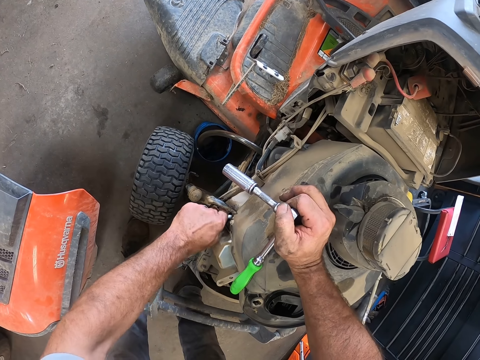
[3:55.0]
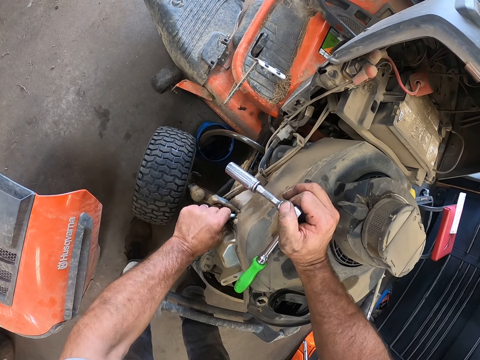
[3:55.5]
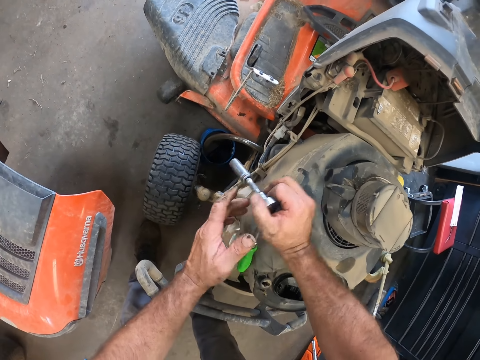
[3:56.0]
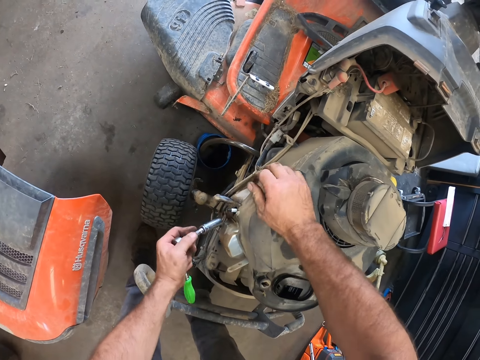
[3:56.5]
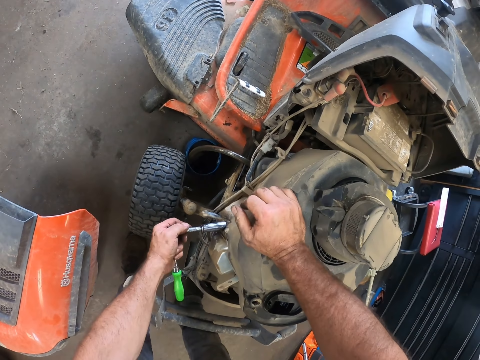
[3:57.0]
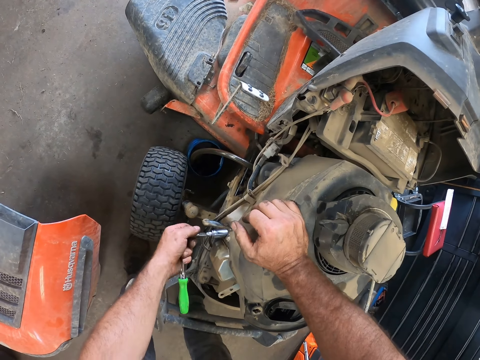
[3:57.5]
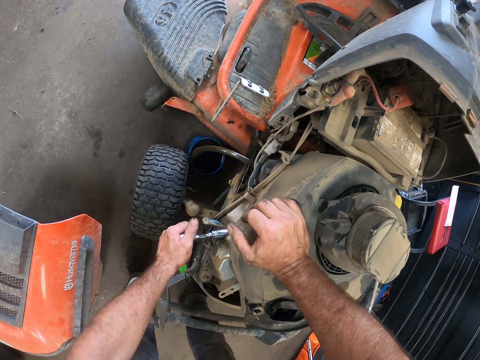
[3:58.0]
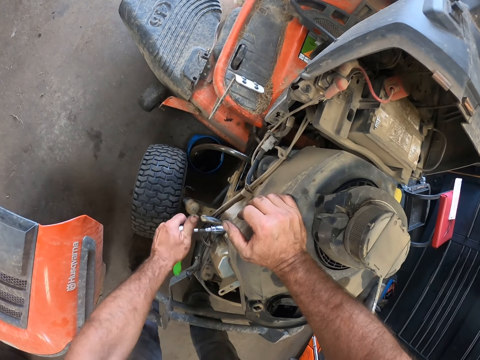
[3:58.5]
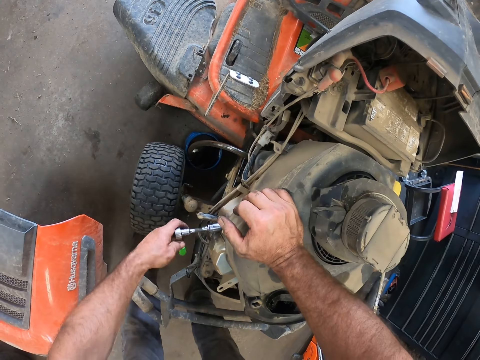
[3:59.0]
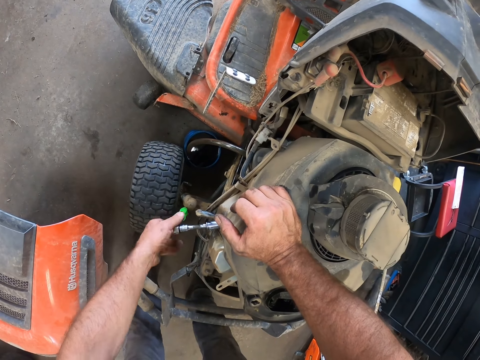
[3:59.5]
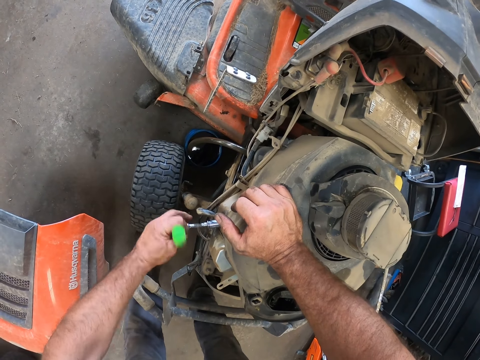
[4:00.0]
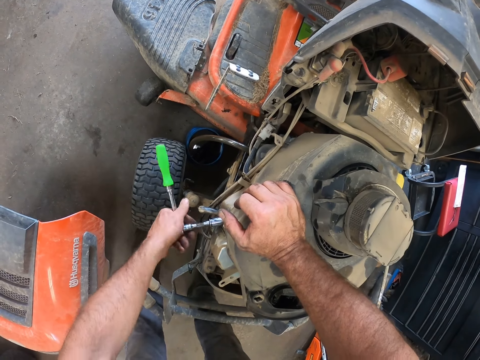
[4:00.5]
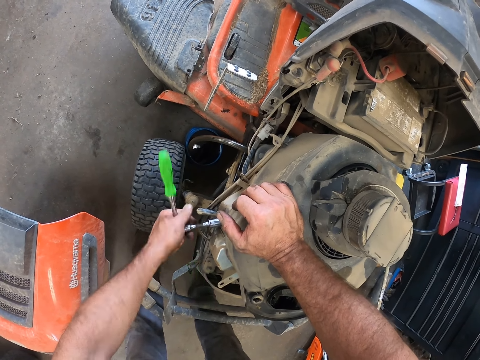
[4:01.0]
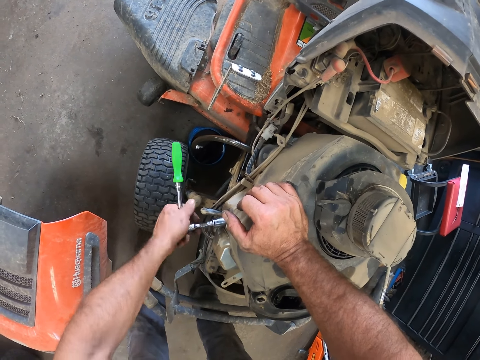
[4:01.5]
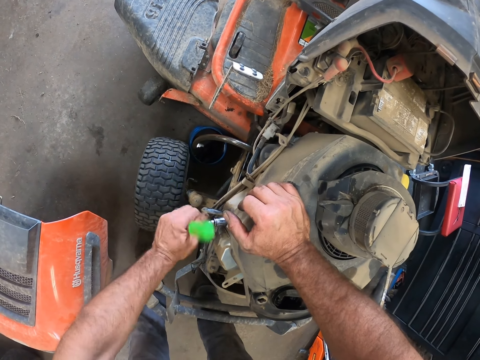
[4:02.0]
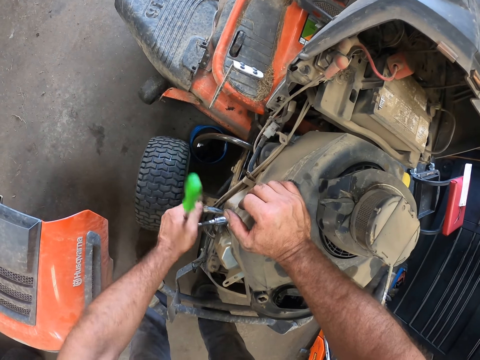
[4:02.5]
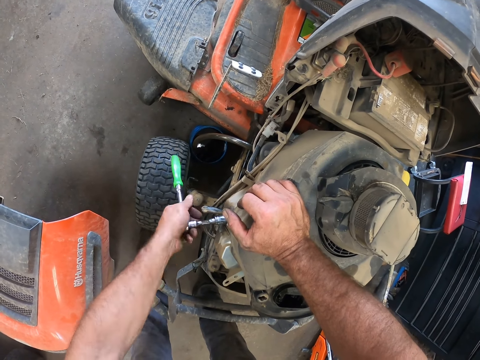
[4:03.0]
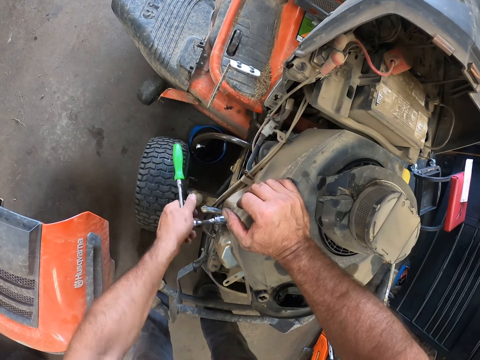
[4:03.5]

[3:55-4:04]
The camera wearer passes the socket wrench from his right hand to his left hand. He holds the socket wrench with his left hand. He places the socket wrench on a plug. He screws in the spark plug with the socket wrench with his left hand.

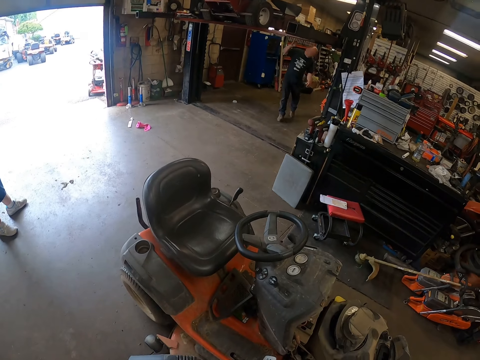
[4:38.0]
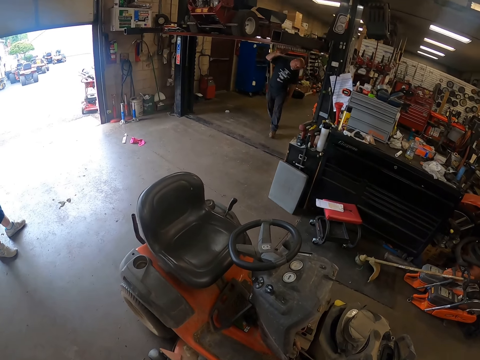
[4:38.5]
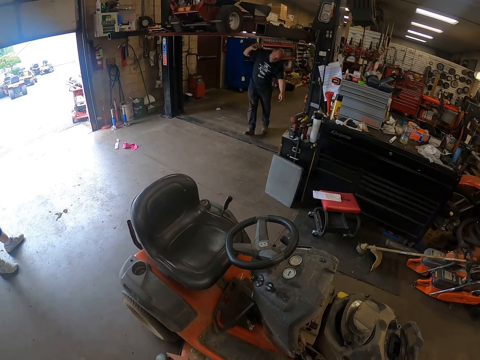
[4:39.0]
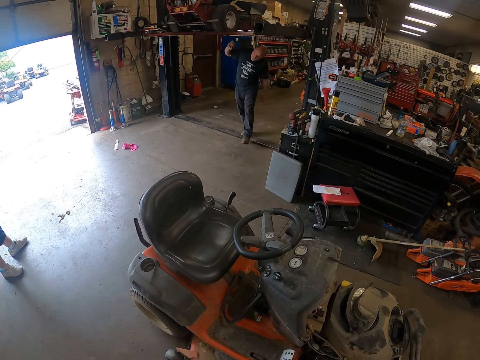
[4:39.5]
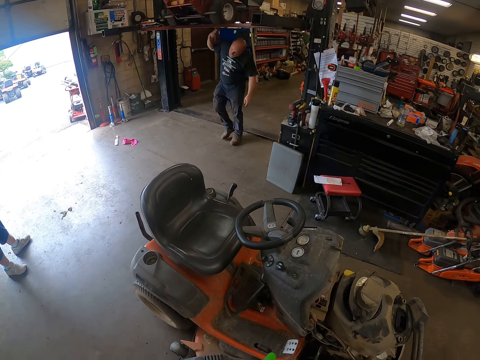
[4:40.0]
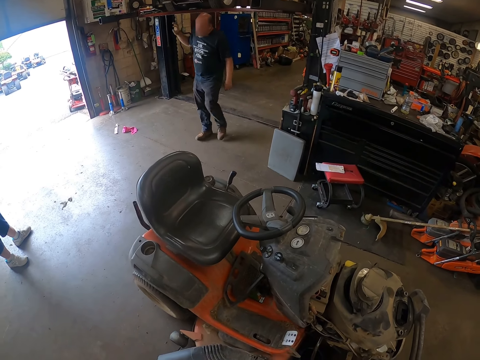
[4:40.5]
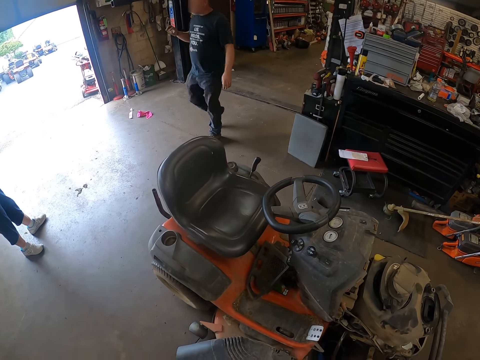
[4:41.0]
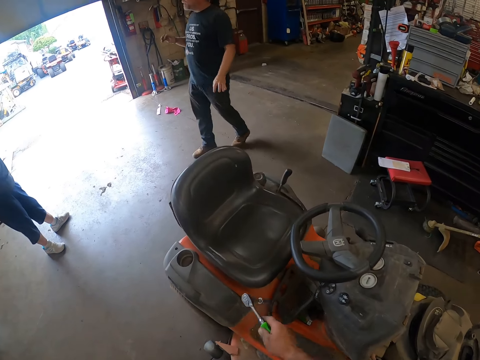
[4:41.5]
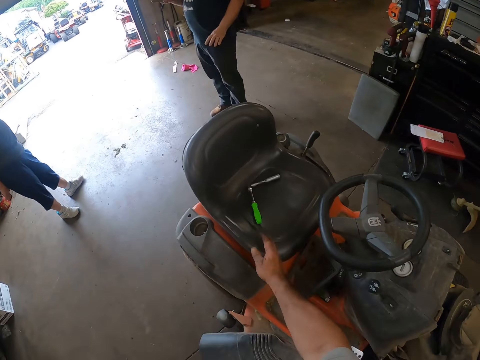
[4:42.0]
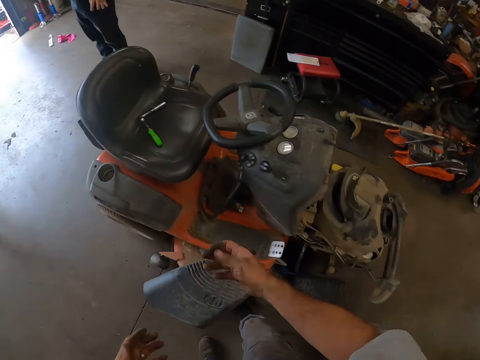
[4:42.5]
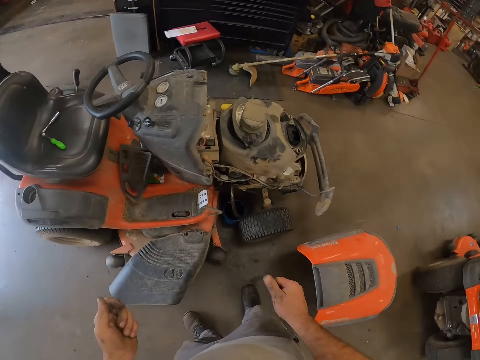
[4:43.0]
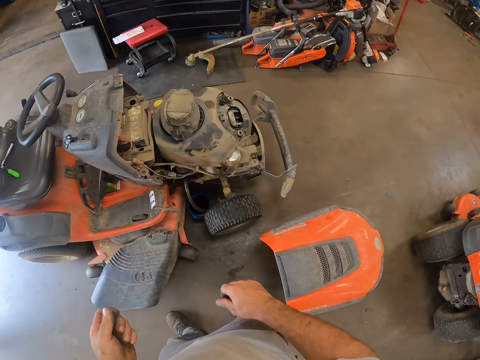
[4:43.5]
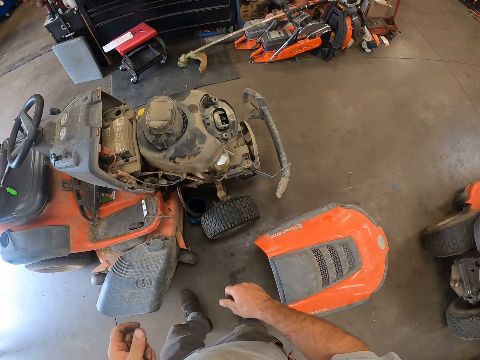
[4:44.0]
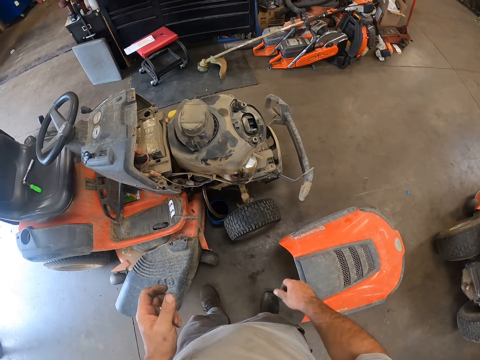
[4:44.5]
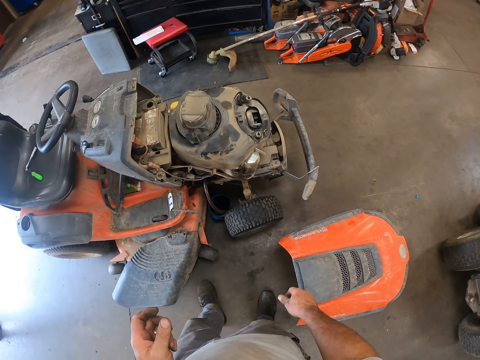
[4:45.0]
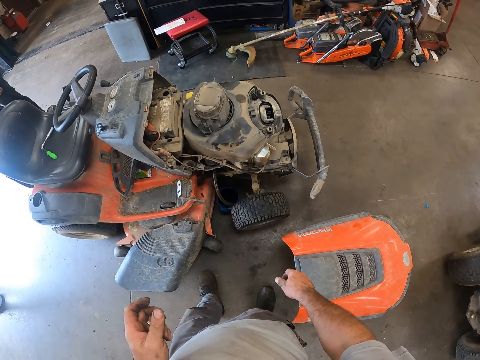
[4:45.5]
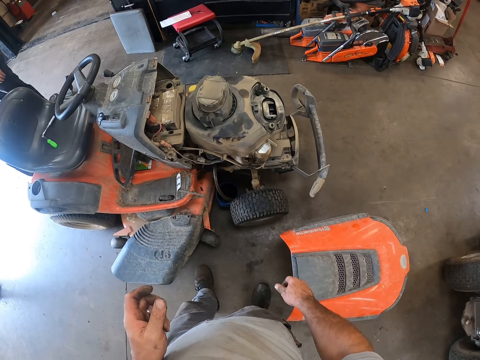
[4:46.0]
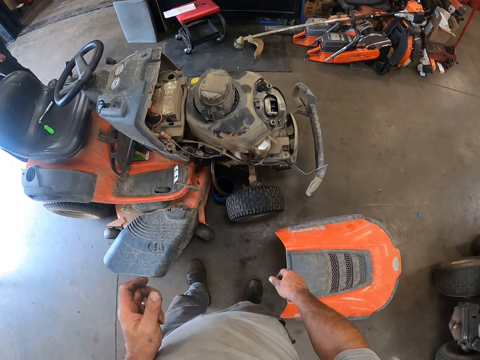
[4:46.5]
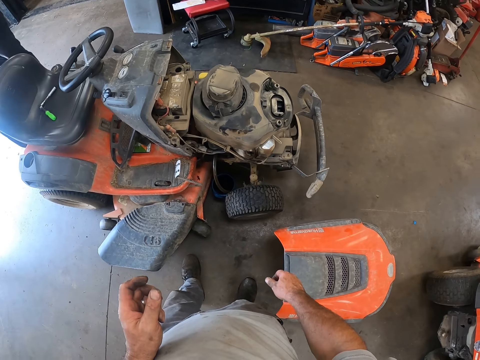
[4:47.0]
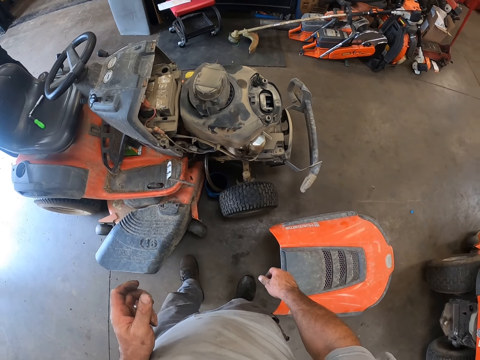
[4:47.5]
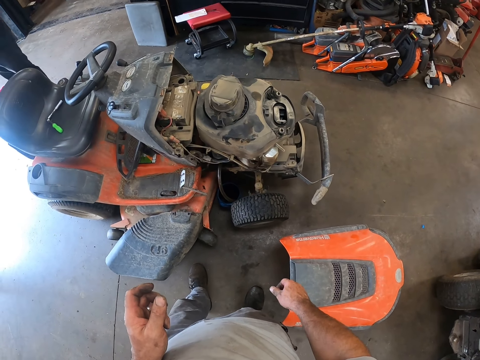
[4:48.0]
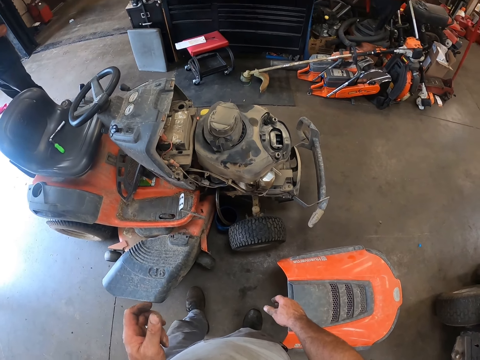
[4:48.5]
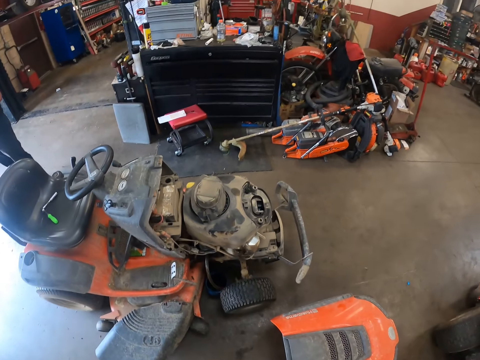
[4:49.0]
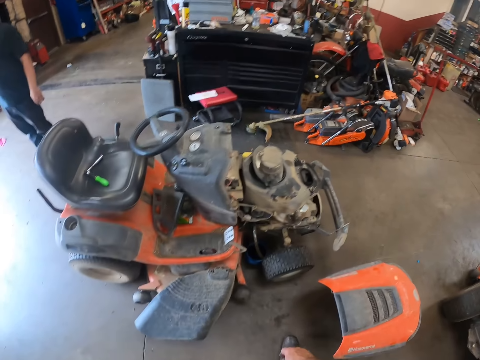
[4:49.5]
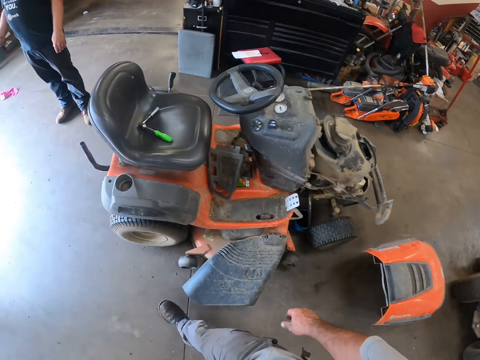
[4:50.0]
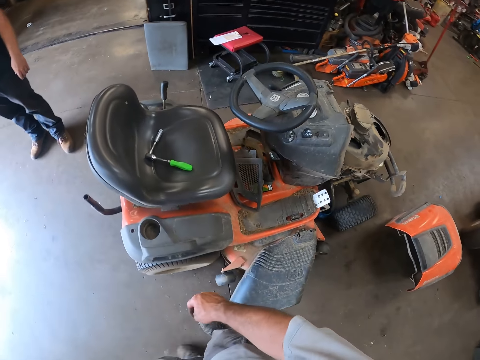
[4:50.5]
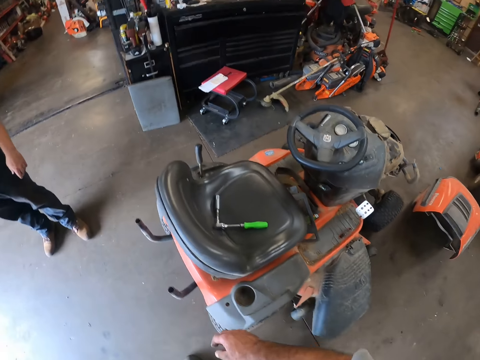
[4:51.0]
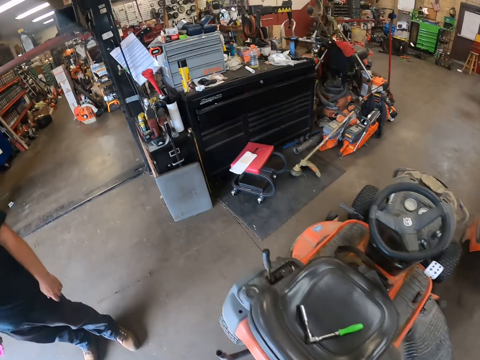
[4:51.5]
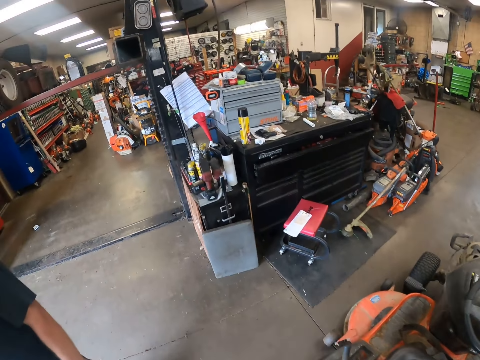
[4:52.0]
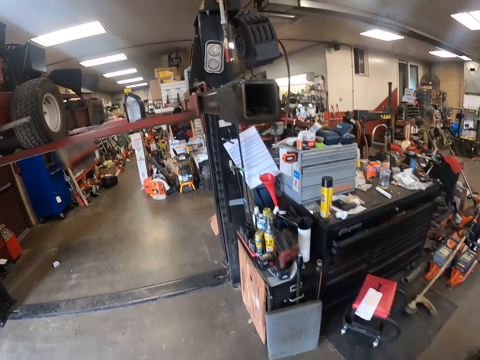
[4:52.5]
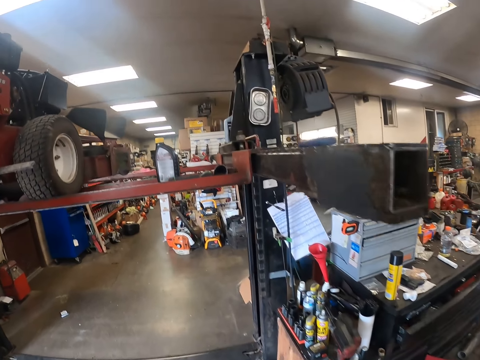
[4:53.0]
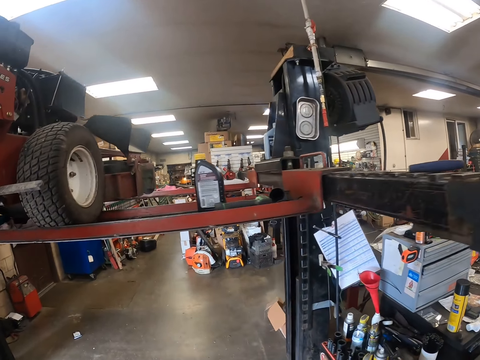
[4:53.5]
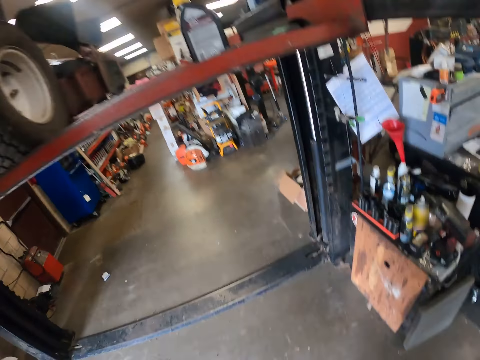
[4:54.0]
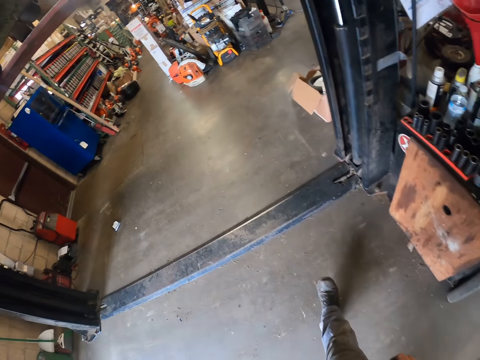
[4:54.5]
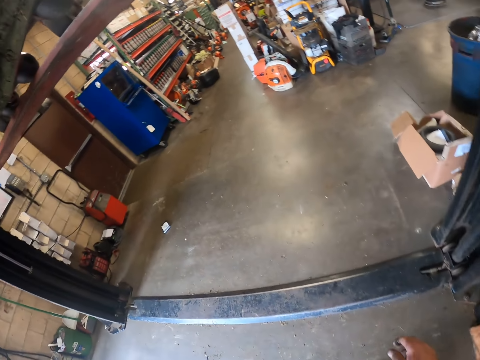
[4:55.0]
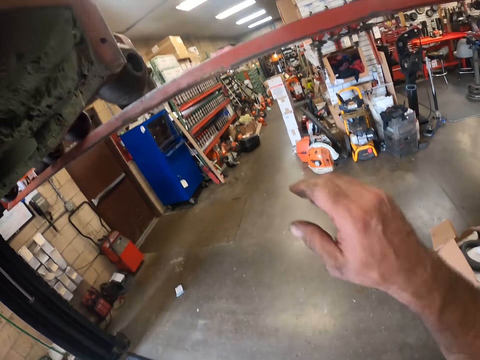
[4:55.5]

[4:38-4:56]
The camera wearer glances around the workshop. A man walks towards another man. The first man walks past the camera wearer. The camera wearer drops the socket wrench on the riding mower chair with his right hand. He looks at his hand. He glances at the lawn mower. He walks around the workshop. He walks towards the other man.
